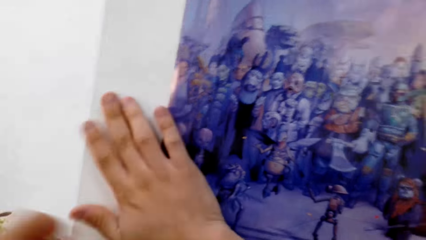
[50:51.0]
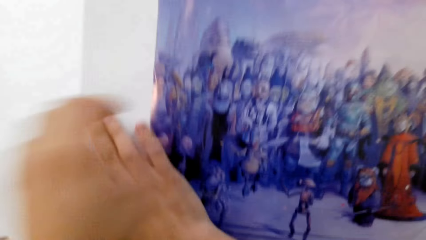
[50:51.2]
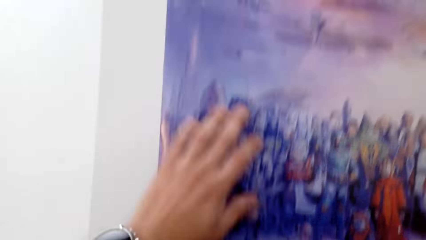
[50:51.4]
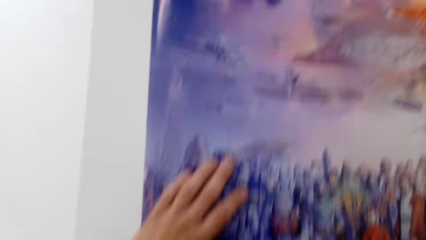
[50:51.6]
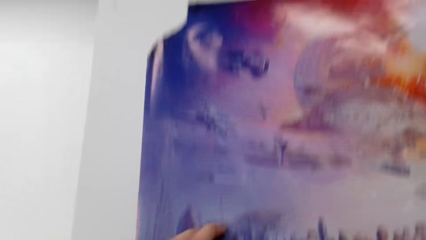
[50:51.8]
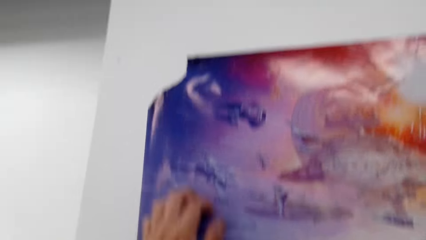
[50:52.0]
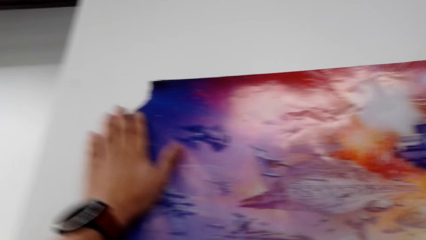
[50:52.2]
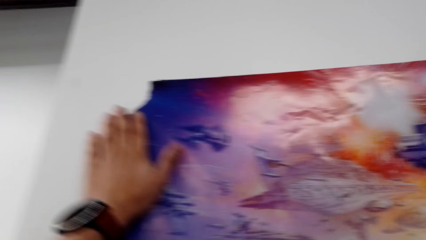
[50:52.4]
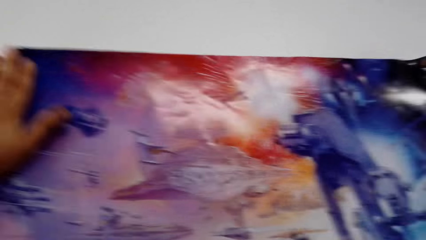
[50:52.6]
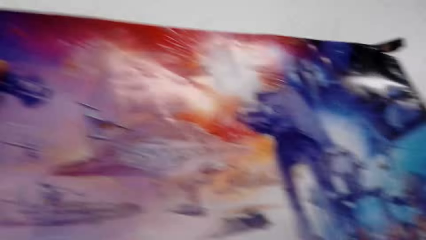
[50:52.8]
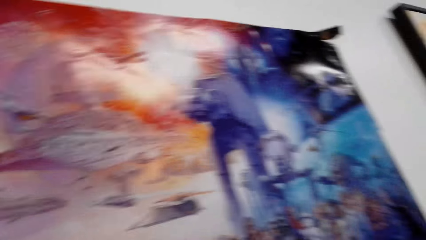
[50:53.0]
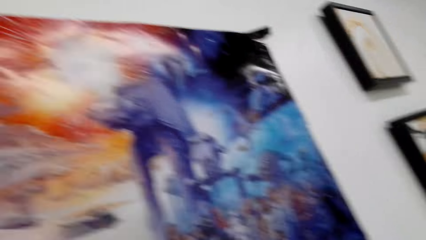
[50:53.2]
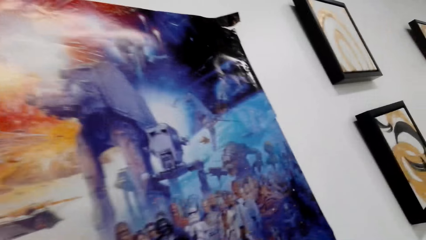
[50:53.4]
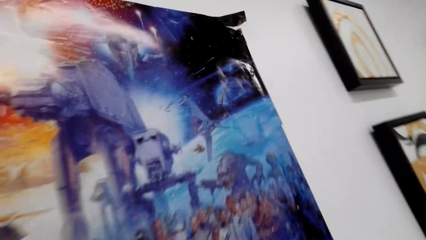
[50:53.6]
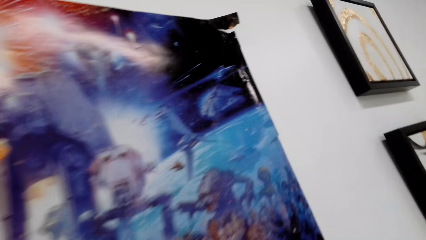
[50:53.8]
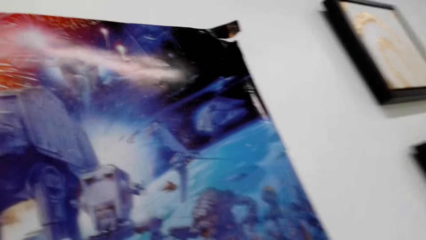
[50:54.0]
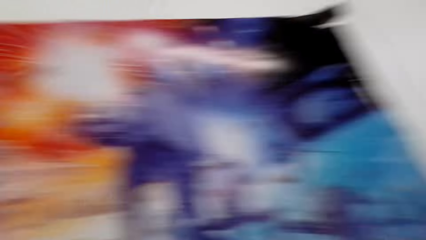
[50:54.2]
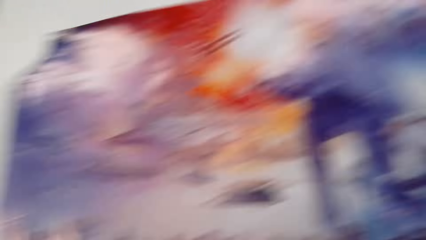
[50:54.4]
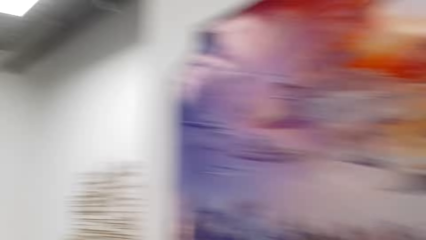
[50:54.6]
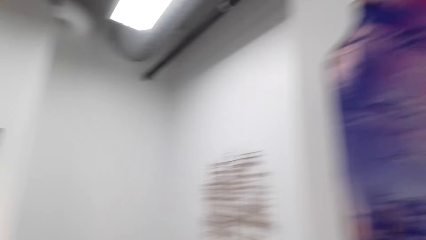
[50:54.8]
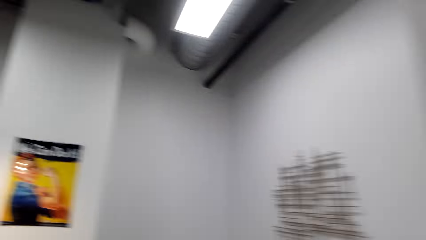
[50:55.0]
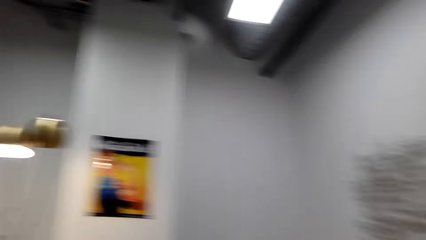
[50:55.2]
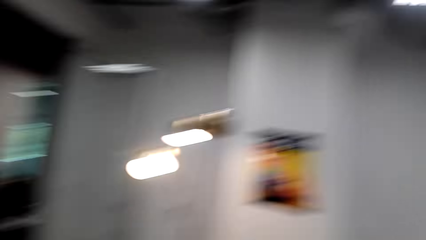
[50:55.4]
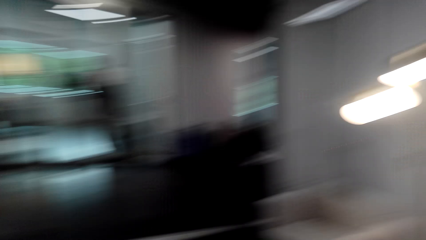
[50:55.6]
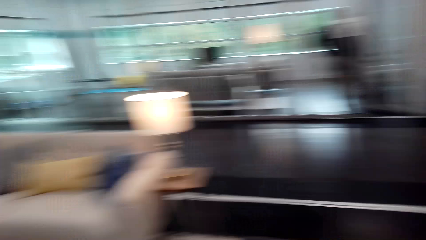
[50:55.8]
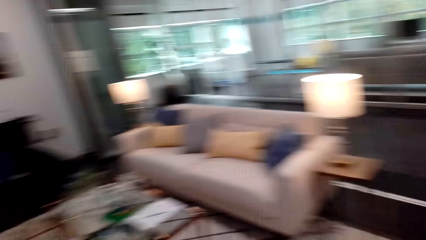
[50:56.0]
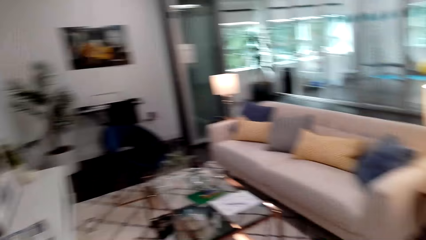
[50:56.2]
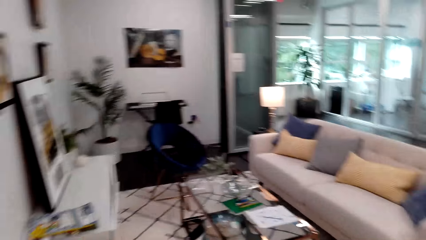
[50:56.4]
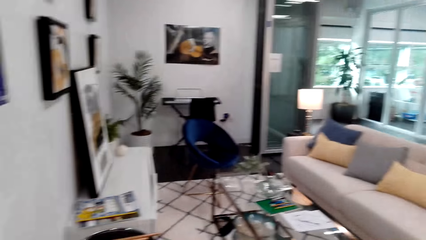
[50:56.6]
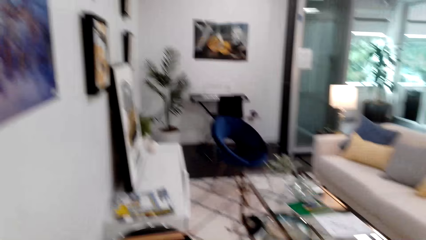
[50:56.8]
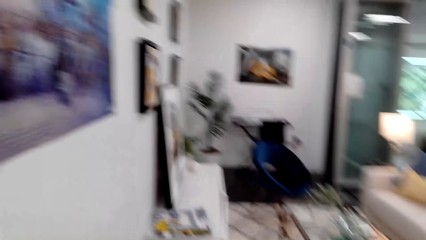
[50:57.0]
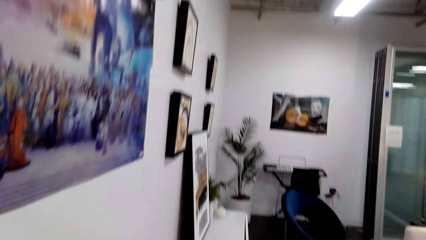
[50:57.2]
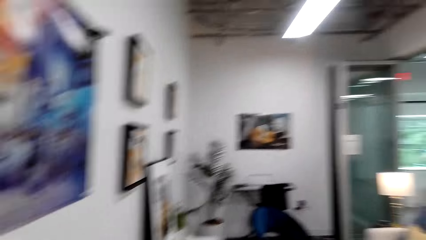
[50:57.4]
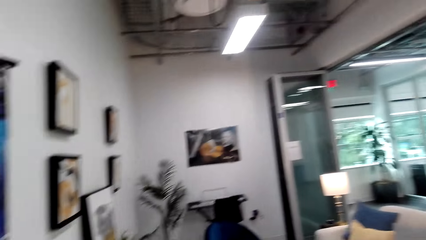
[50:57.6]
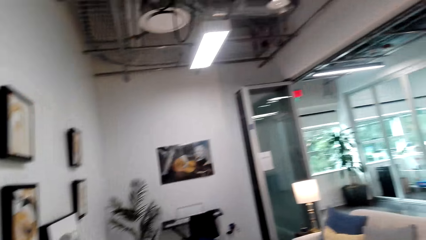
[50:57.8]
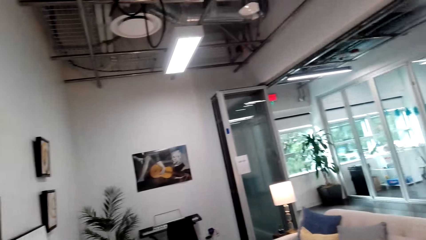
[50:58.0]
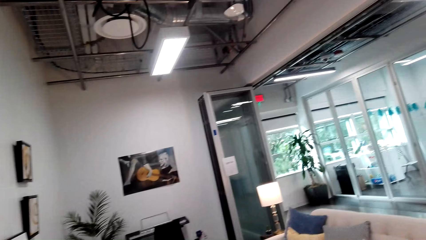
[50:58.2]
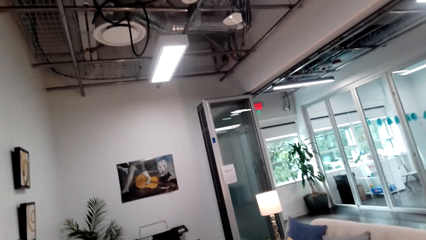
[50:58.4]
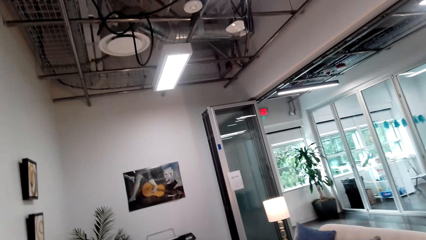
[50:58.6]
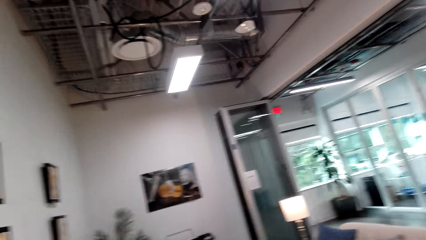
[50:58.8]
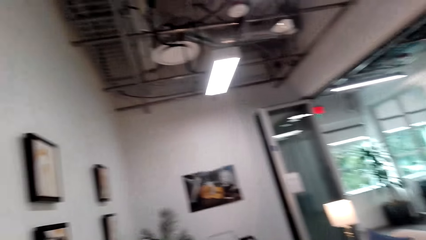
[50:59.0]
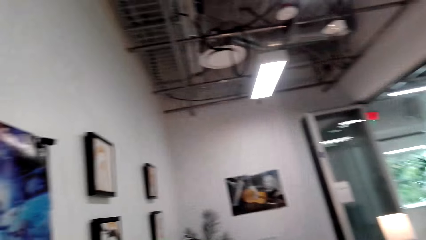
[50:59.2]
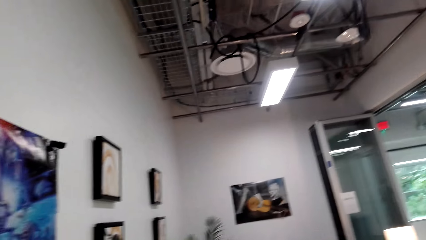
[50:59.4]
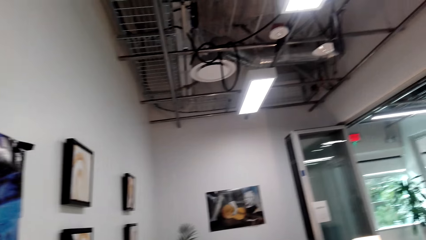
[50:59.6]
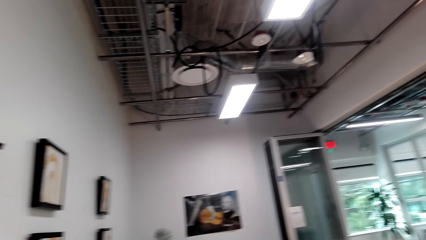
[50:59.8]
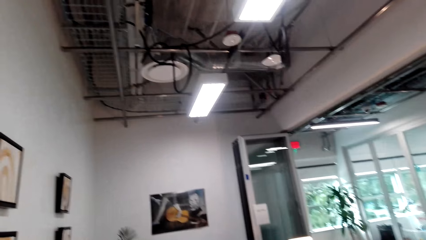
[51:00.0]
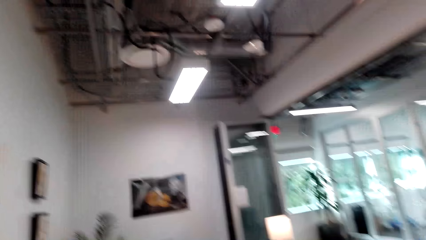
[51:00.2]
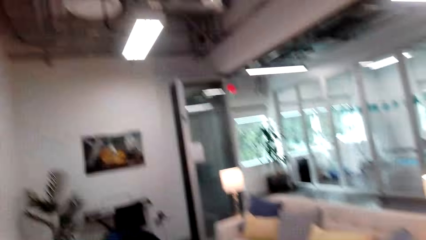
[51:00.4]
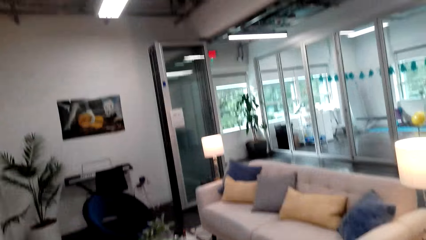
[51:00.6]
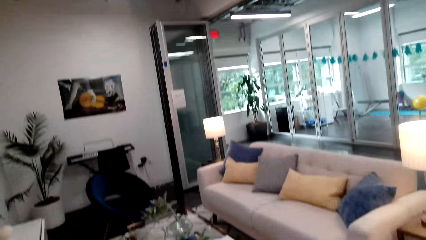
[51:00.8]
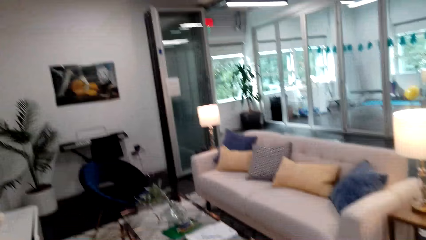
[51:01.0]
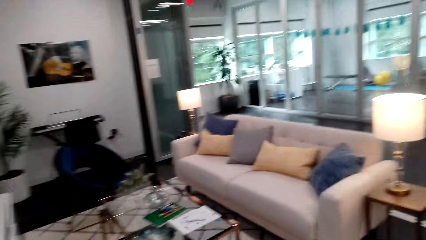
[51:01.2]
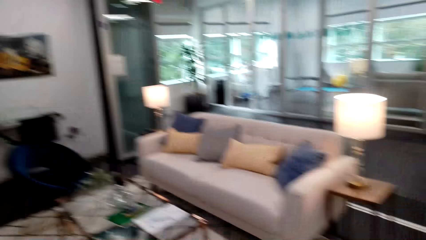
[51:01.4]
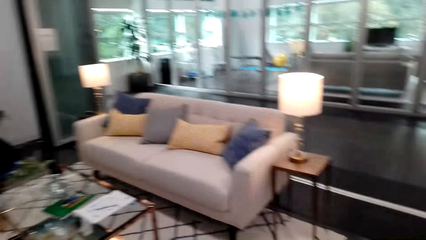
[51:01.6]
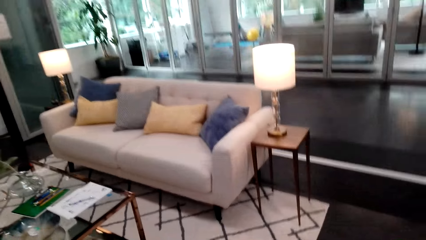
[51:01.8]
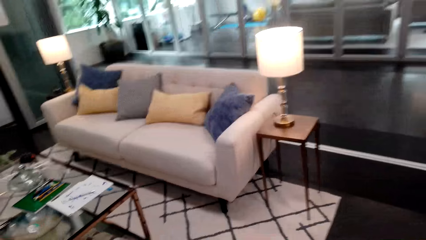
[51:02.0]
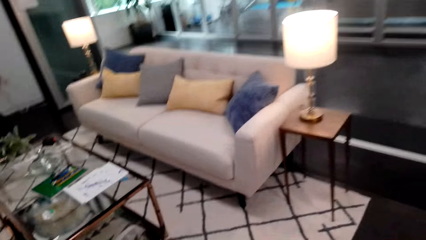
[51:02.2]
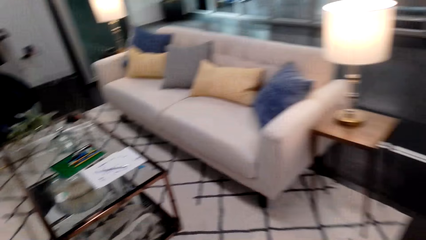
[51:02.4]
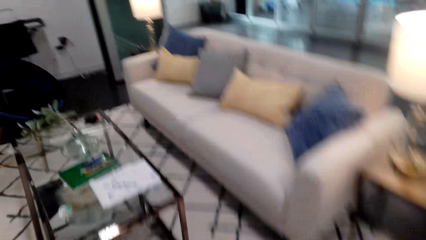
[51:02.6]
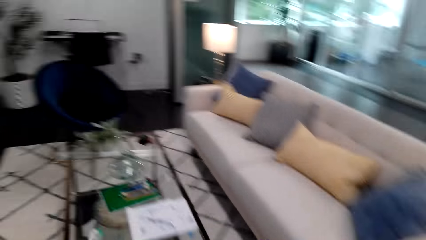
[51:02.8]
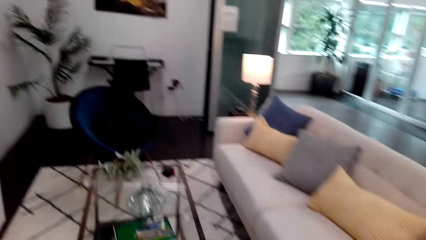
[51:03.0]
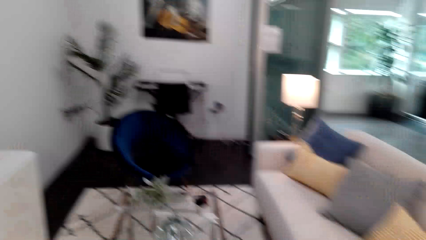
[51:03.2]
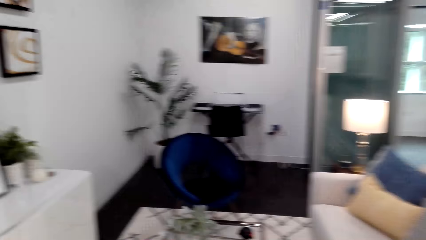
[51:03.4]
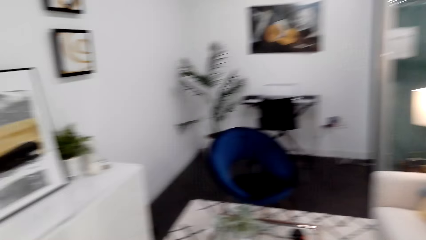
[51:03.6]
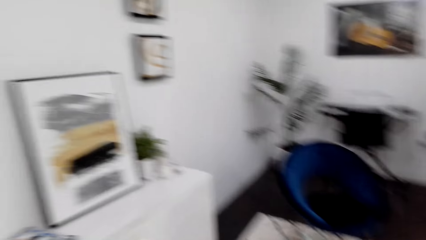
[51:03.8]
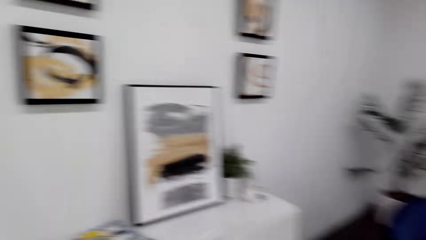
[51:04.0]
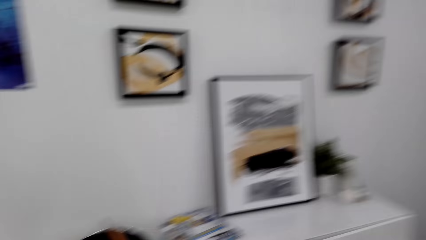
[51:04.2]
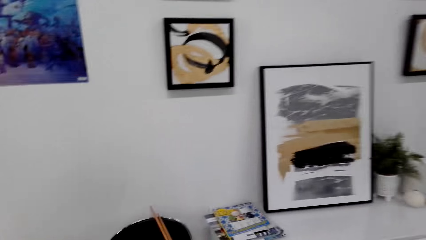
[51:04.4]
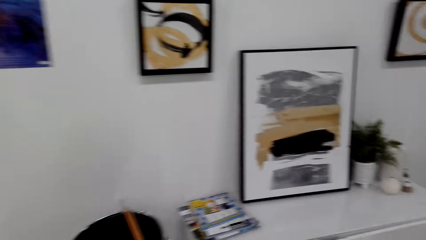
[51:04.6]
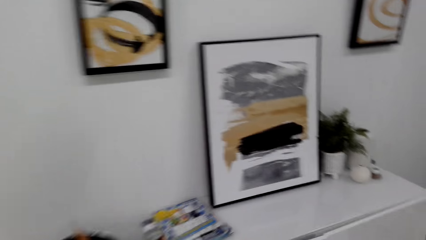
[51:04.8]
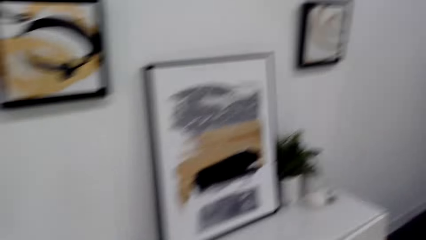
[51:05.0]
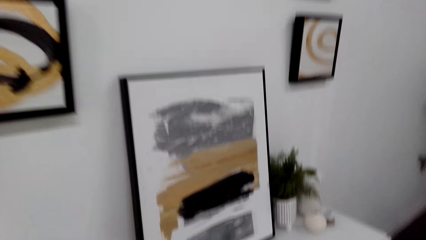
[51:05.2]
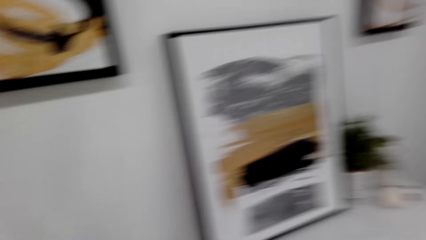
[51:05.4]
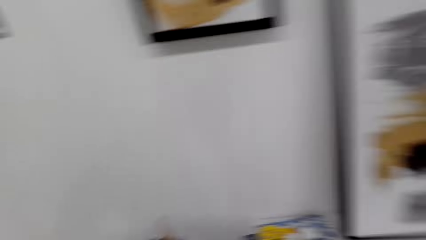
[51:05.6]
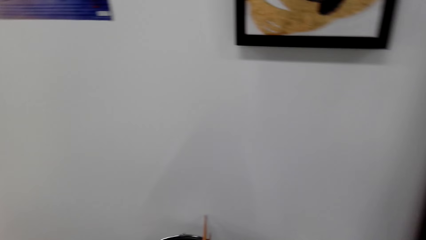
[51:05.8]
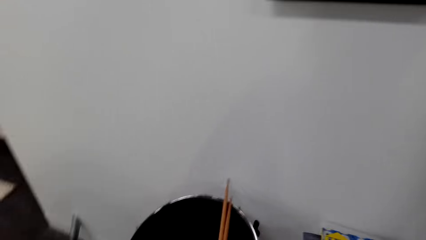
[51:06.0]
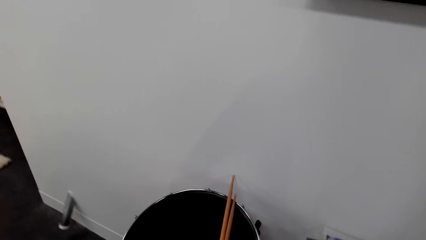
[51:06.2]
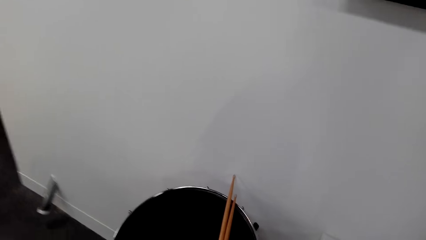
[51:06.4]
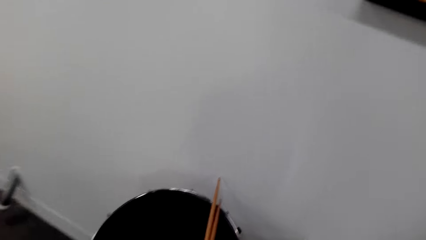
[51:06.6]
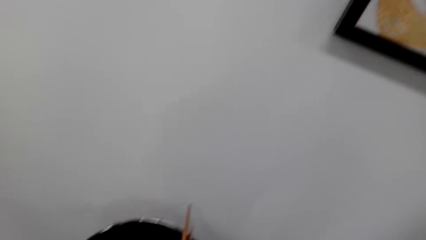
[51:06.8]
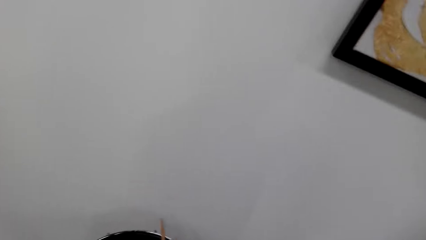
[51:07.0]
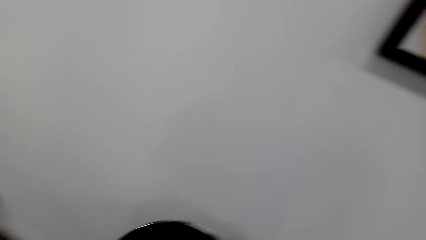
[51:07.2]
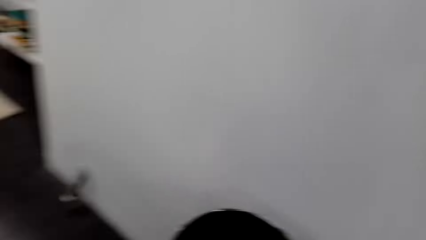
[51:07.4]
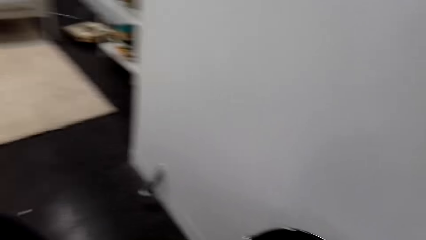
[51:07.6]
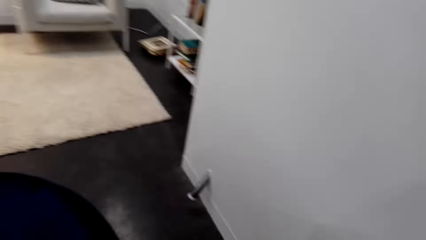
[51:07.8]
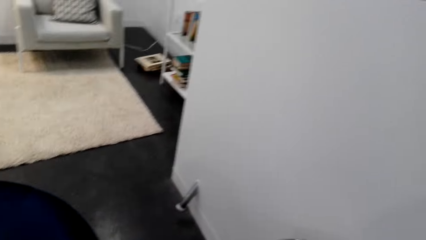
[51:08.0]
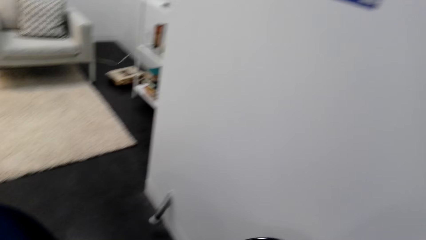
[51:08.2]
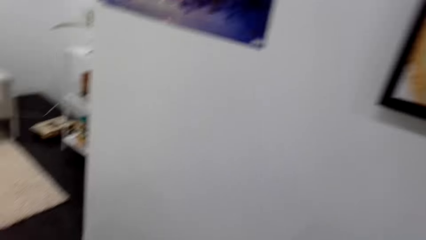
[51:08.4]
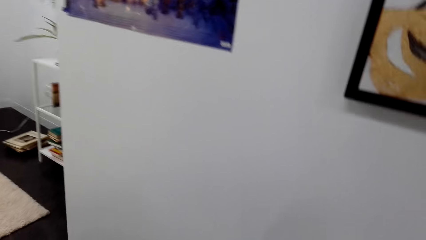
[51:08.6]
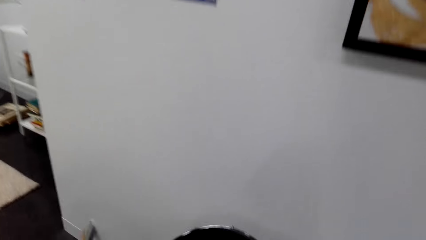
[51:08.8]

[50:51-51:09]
The camera wearer walks around. They look around. They do something. They move around the room.
